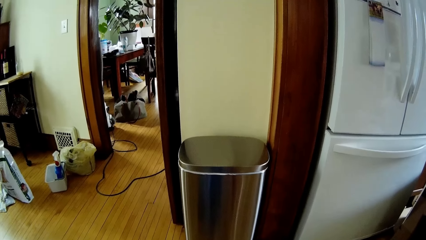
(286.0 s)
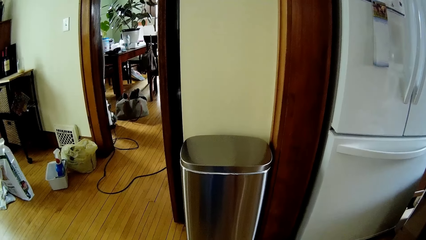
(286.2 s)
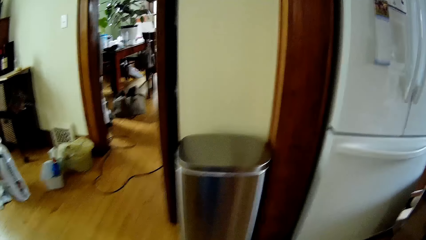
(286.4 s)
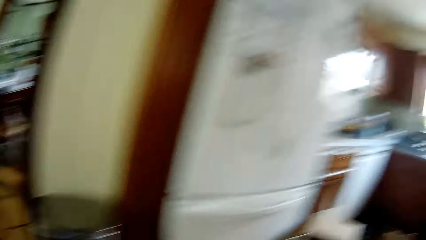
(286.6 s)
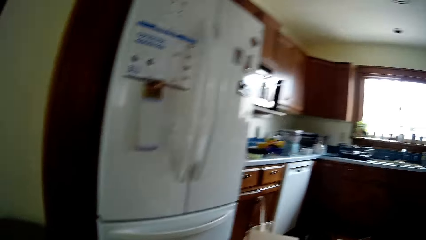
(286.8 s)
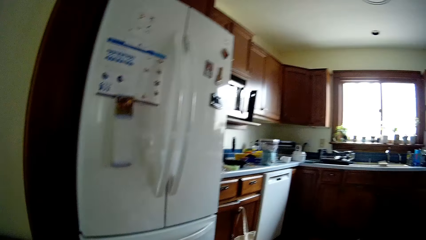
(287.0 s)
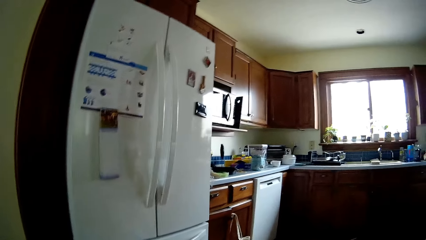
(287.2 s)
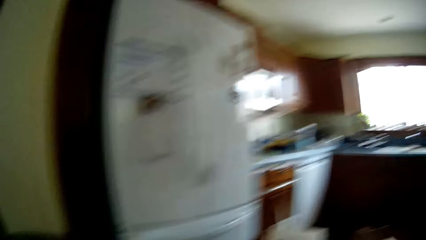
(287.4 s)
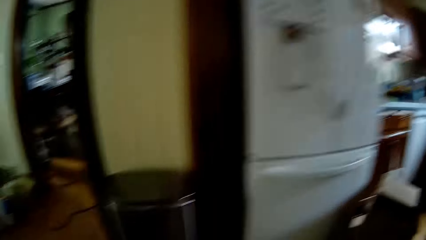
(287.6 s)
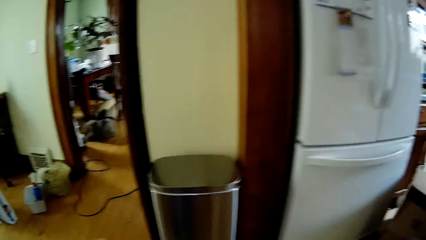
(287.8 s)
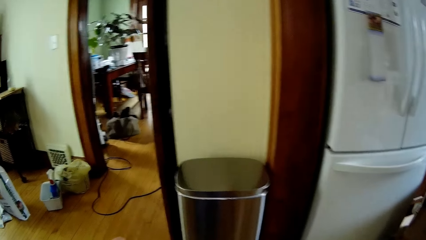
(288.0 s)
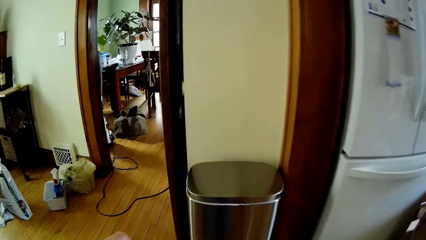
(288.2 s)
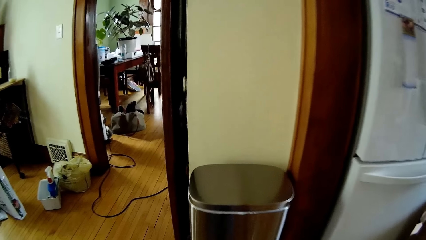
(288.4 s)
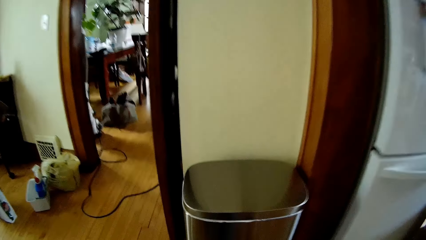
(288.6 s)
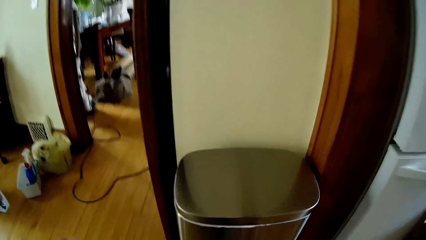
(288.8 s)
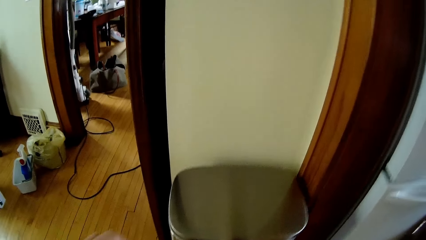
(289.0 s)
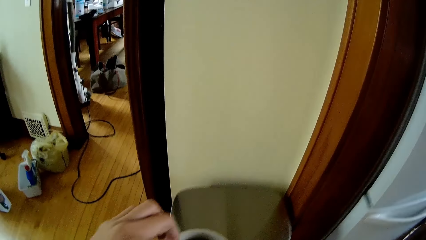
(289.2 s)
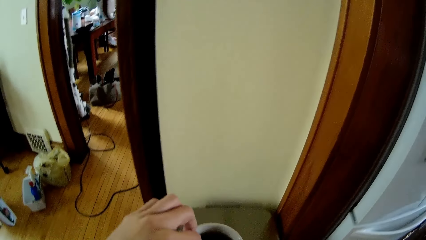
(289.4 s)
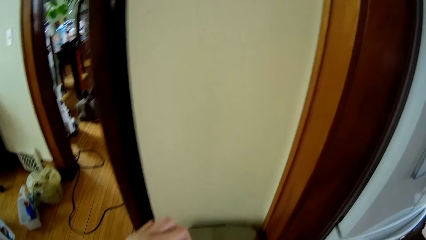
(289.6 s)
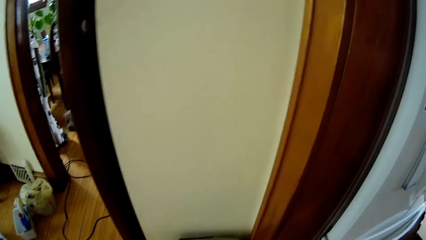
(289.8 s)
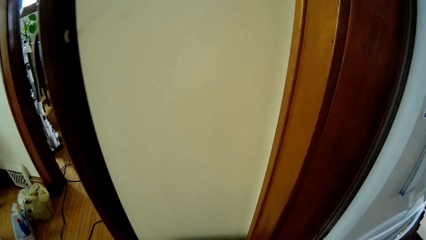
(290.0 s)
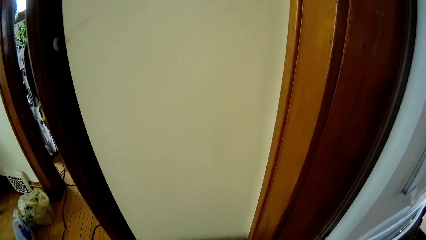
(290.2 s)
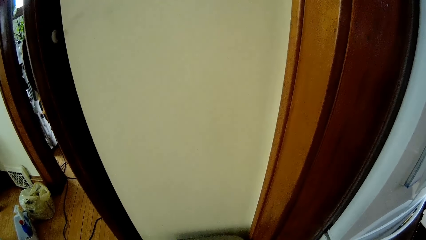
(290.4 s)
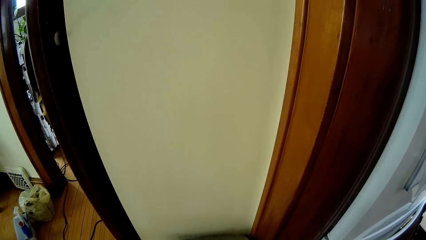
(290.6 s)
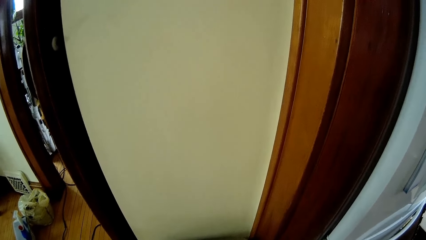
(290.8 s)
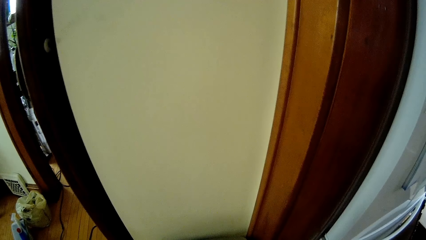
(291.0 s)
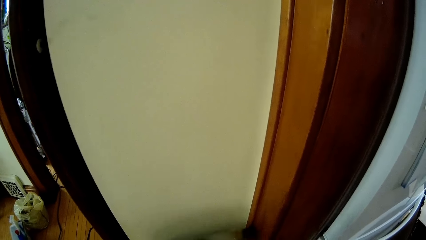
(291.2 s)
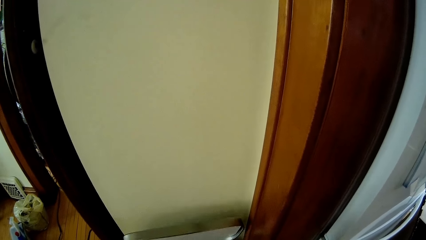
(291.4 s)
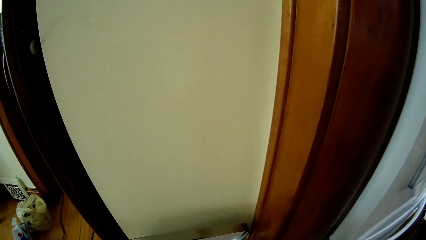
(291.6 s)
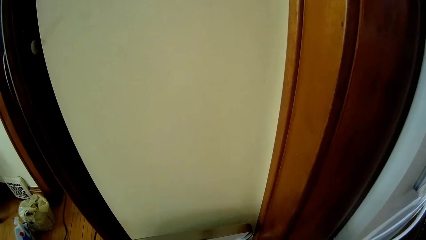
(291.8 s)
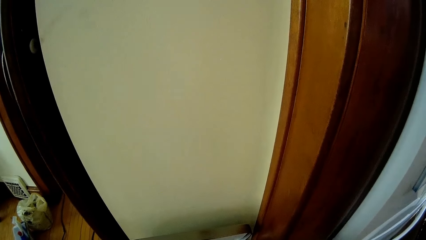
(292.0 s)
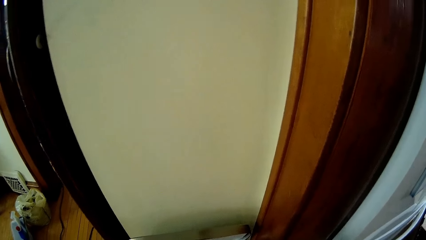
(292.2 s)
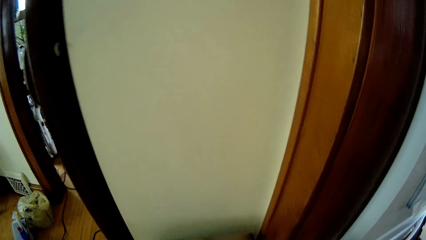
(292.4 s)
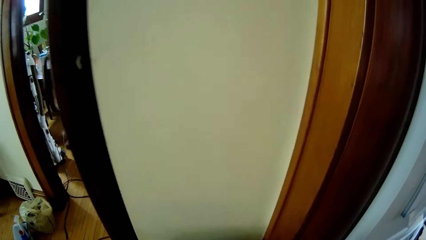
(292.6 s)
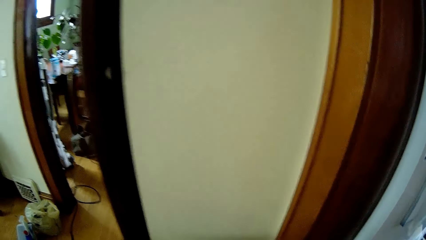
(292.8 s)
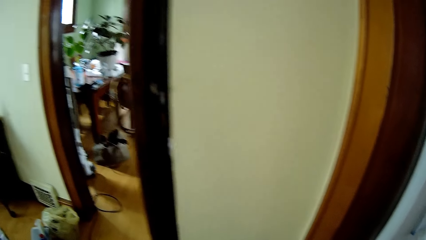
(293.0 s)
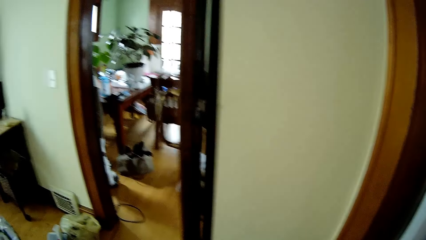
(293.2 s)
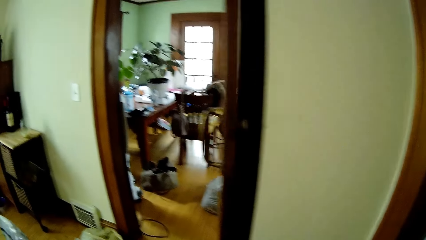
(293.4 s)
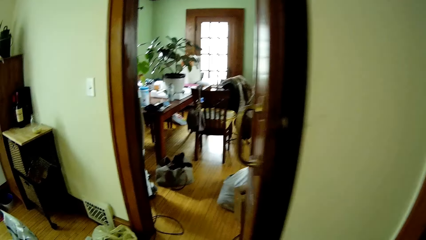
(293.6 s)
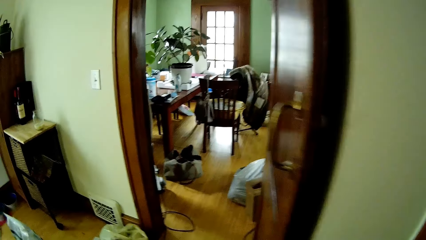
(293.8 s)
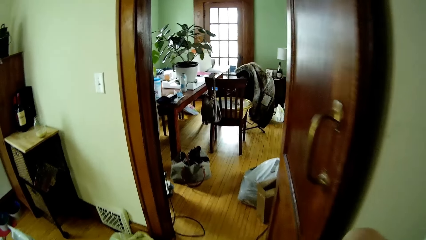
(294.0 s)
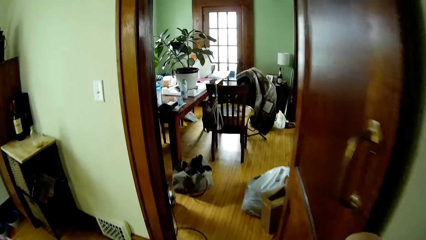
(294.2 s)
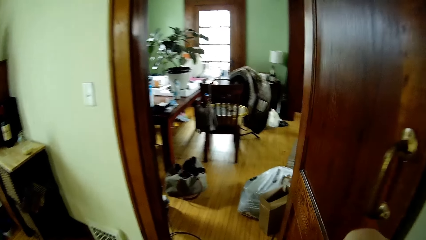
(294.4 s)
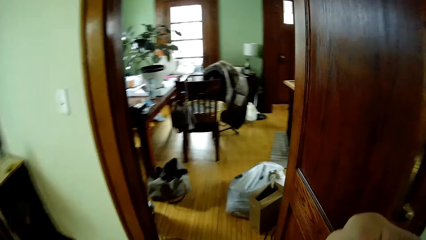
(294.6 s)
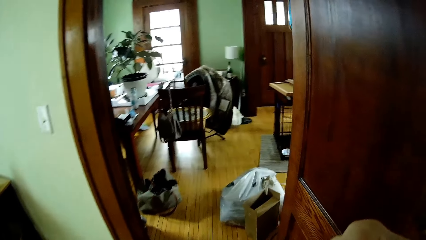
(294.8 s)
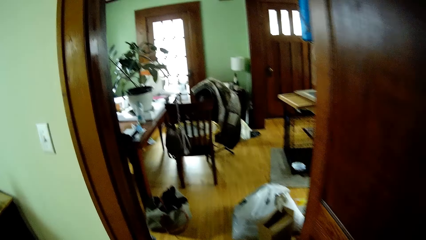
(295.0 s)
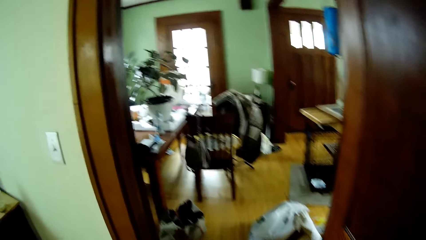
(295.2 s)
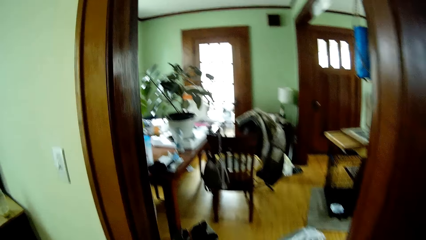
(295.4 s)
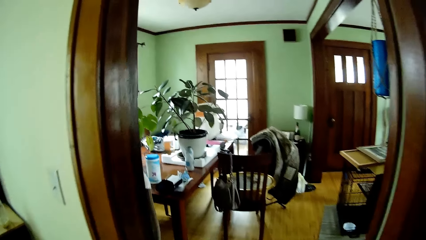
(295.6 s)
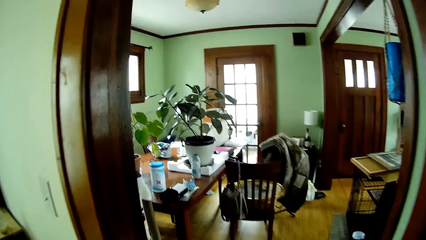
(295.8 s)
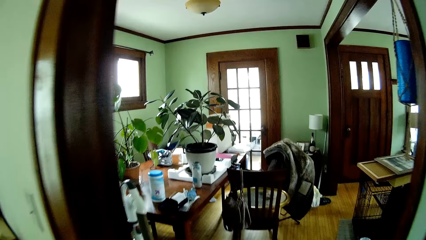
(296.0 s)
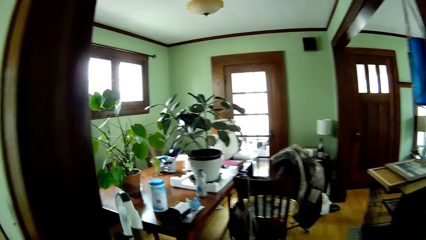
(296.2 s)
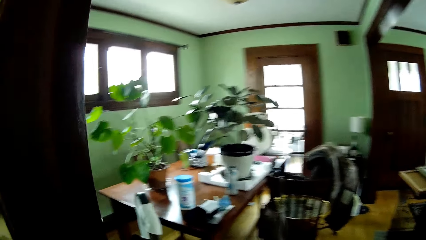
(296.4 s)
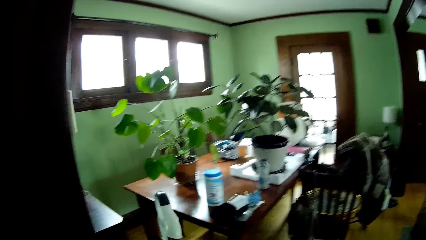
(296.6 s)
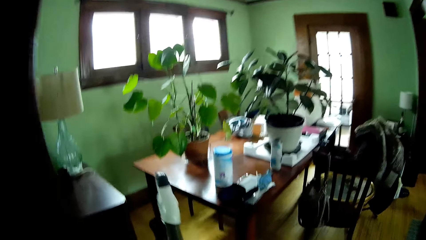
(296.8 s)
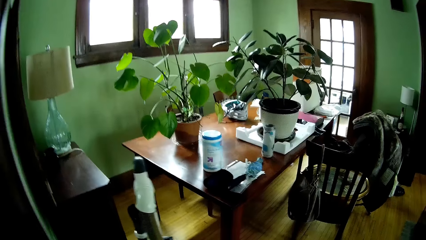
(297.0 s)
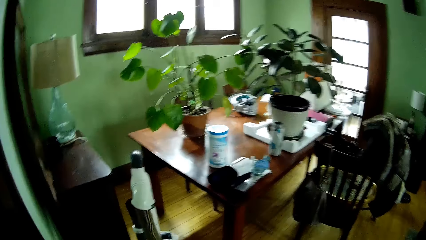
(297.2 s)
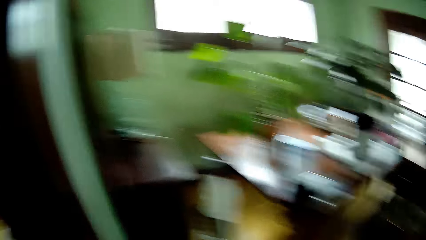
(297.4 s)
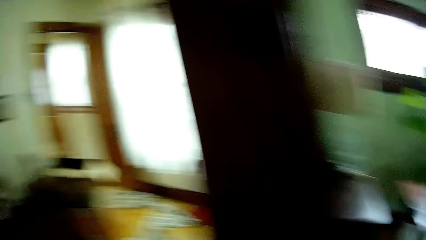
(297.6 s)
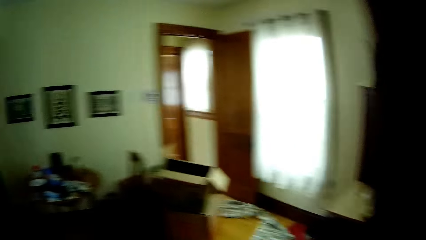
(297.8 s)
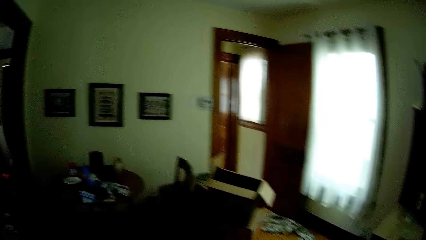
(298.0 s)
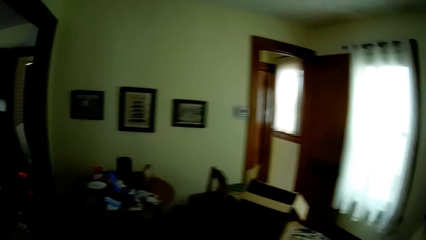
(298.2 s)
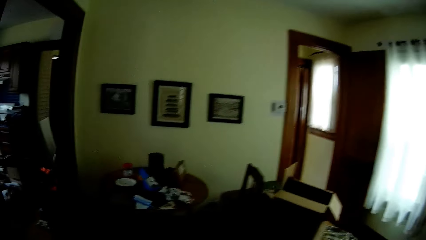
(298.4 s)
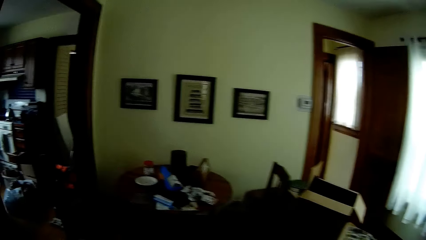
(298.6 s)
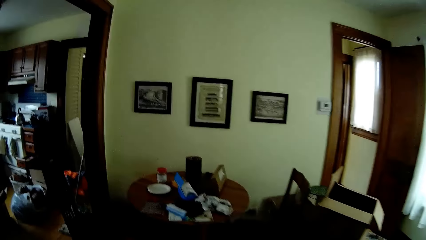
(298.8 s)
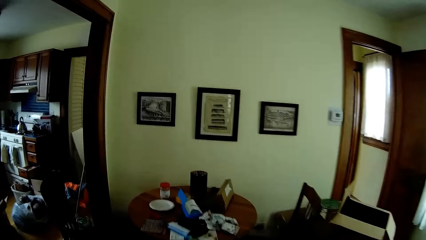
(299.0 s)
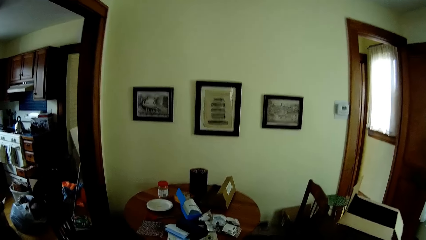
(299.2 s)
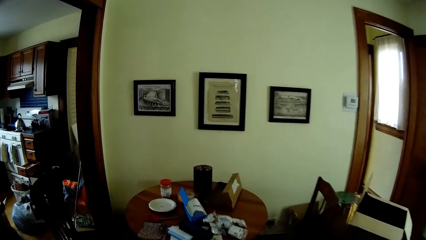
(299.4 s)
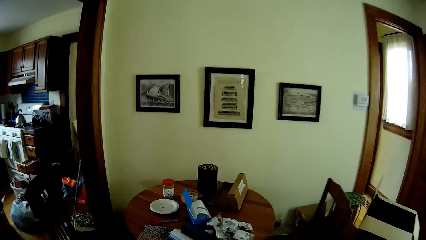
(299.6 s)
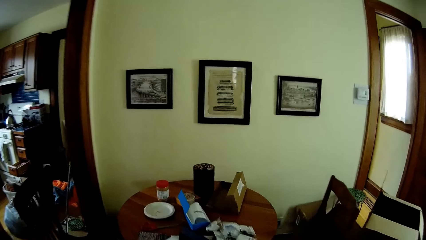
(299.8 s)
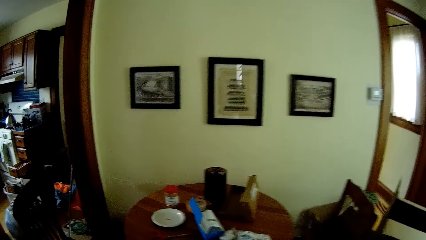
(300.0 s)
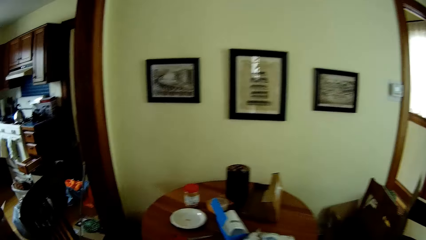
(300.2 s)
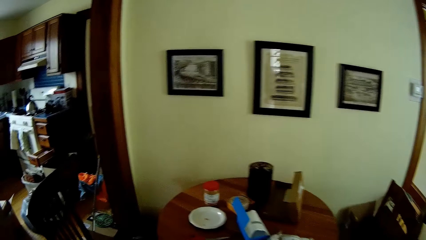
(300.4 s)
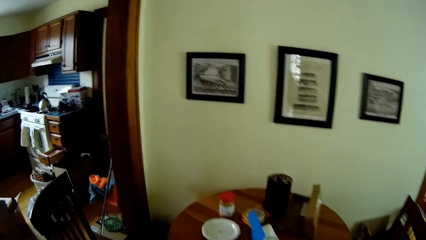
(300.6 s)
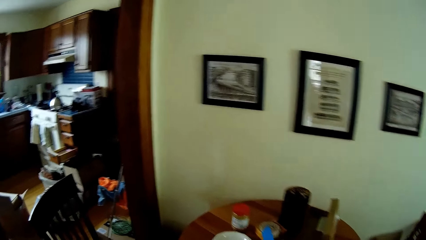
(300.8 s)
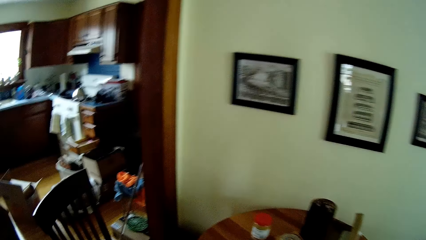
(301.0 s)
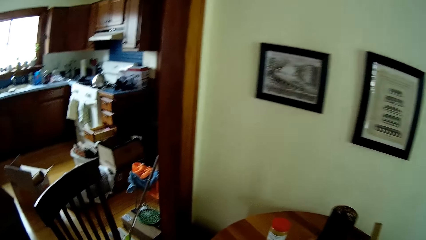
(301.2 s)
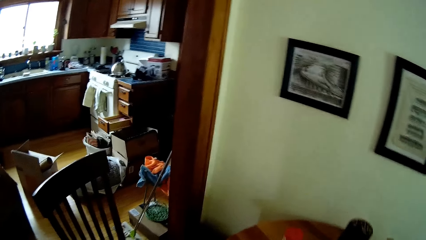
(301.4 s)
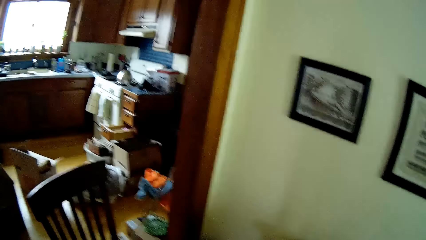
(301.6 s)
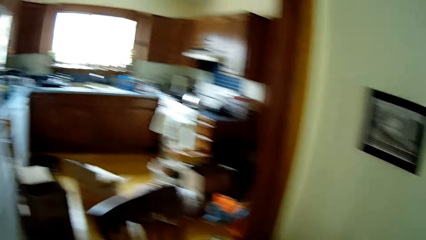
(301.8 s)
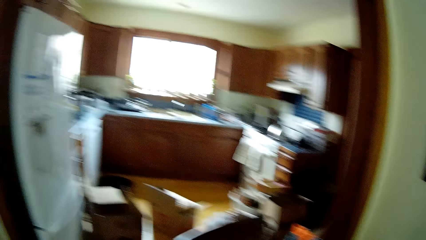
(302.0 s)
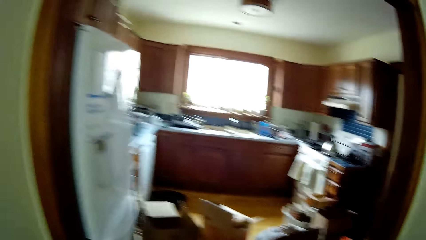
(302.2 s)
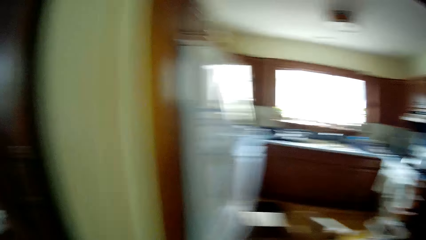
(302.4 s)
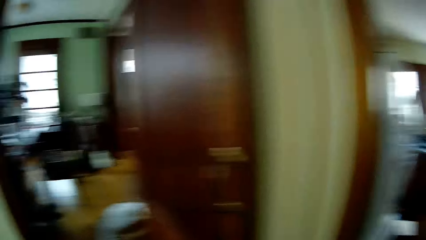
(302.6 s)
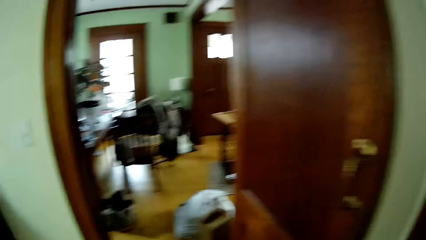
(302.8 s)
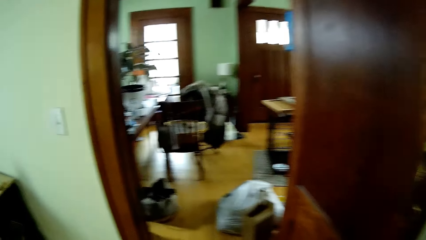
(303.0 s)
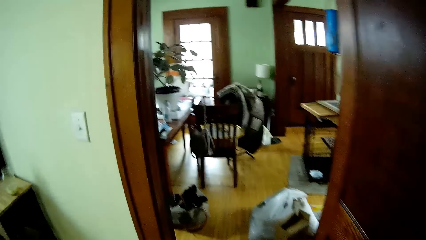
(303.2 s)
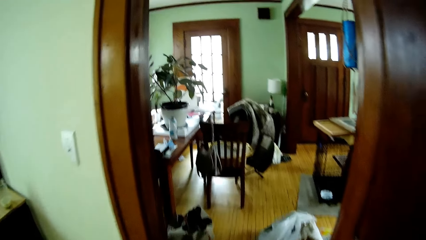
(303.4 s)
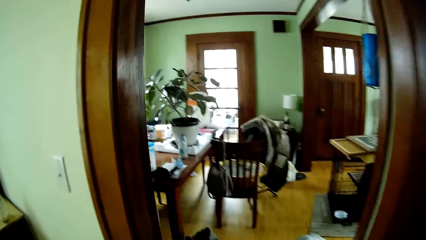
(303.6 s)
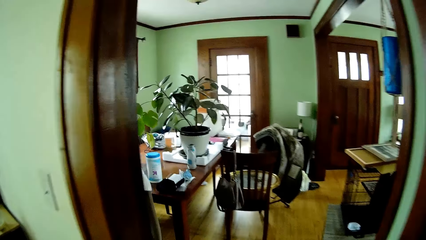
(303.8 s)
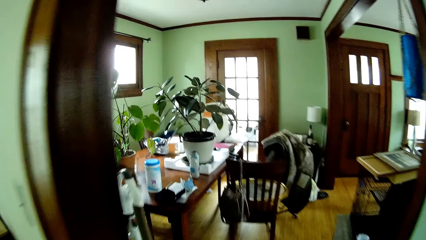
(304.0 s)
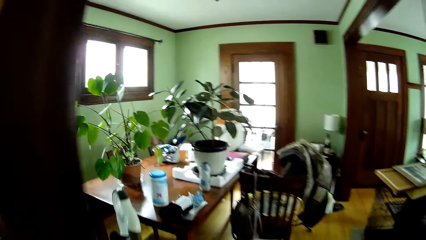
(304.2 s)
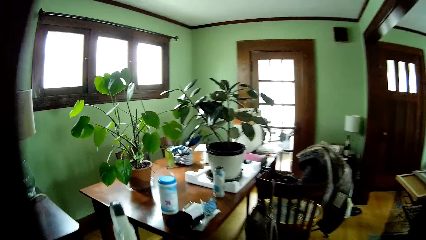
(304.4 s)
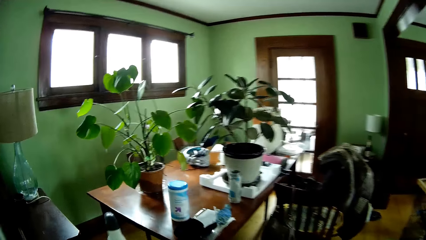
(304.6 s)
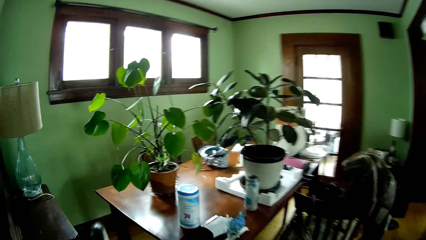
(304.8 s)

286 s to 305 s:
The camera wearer walks towards the dustbin. He holds a cup. He moves a mug over the top of the dustbin lid with his left hand. He opens the dustbin lid. He walks to a room. He walks towards the table. He walks to the room.
